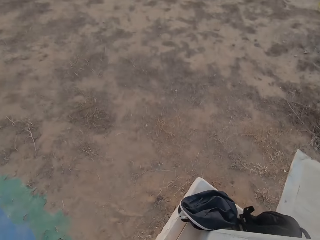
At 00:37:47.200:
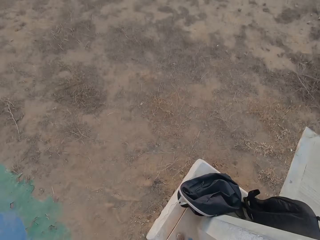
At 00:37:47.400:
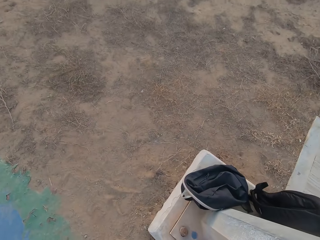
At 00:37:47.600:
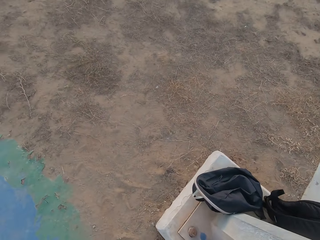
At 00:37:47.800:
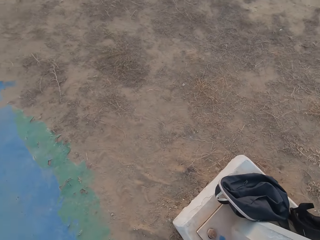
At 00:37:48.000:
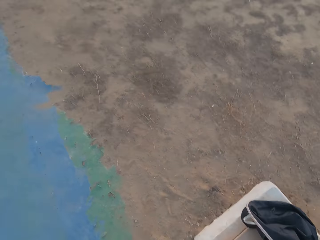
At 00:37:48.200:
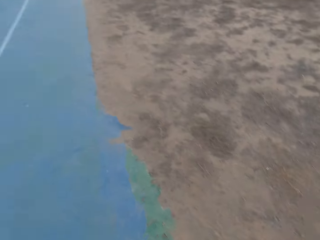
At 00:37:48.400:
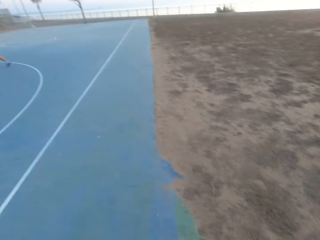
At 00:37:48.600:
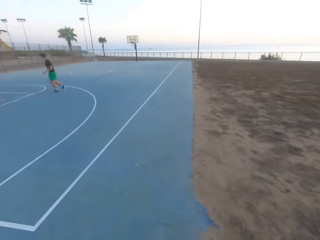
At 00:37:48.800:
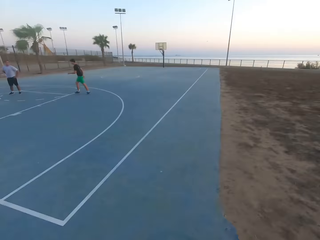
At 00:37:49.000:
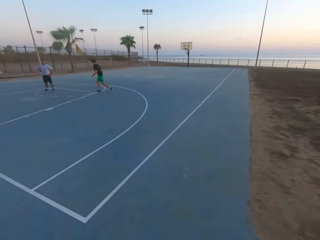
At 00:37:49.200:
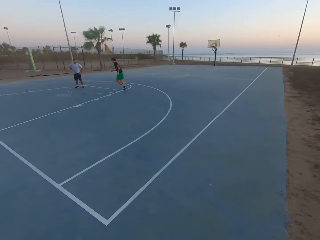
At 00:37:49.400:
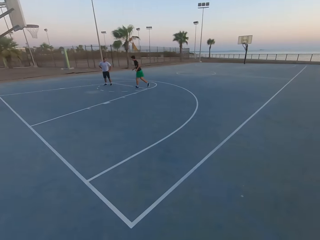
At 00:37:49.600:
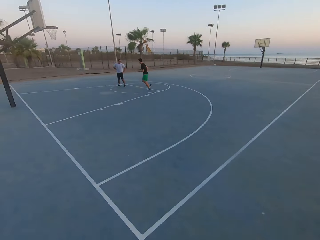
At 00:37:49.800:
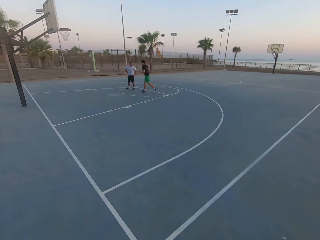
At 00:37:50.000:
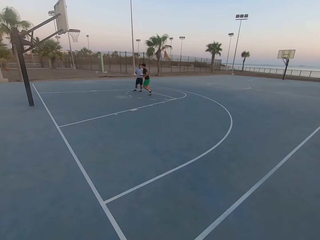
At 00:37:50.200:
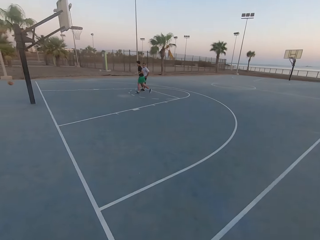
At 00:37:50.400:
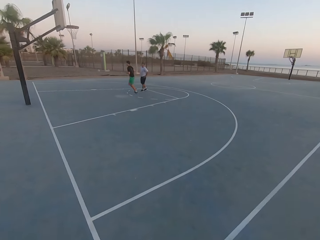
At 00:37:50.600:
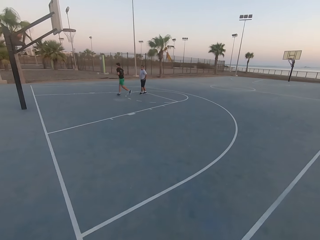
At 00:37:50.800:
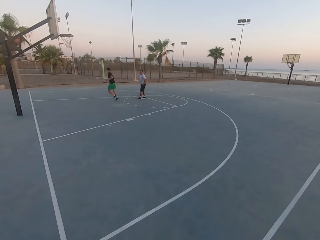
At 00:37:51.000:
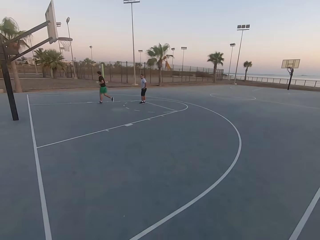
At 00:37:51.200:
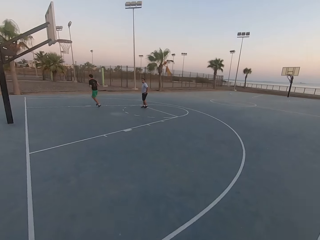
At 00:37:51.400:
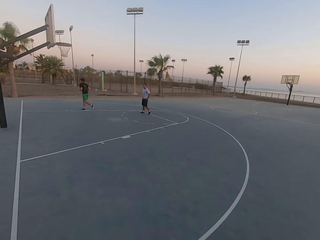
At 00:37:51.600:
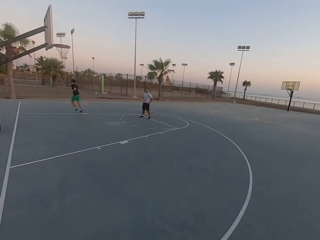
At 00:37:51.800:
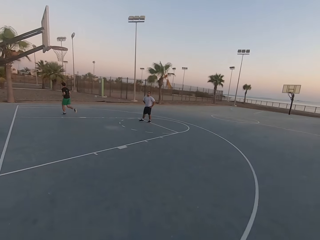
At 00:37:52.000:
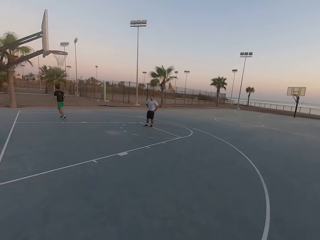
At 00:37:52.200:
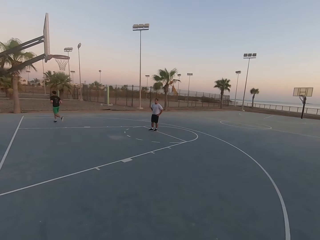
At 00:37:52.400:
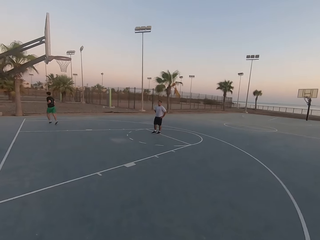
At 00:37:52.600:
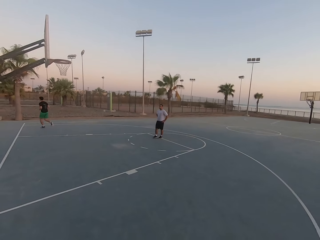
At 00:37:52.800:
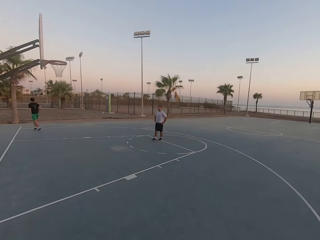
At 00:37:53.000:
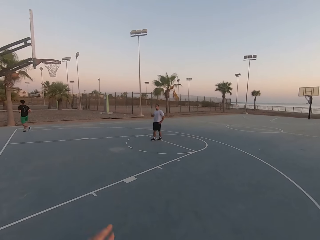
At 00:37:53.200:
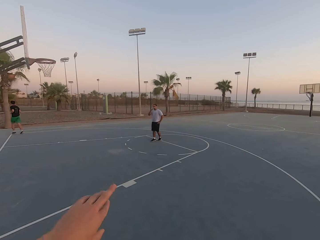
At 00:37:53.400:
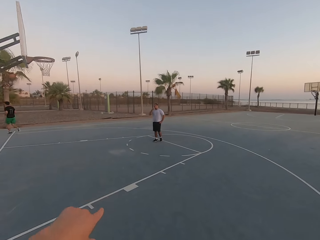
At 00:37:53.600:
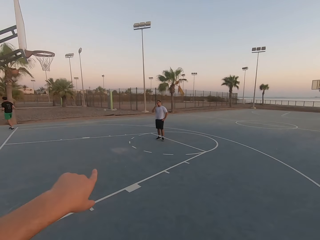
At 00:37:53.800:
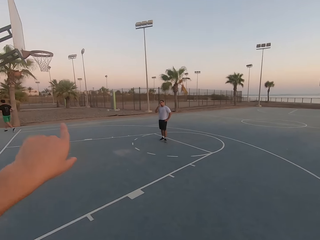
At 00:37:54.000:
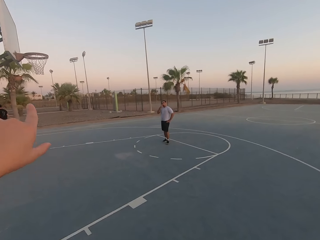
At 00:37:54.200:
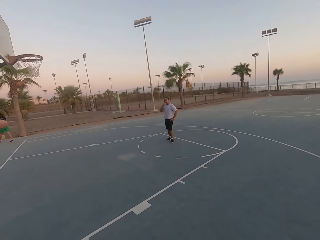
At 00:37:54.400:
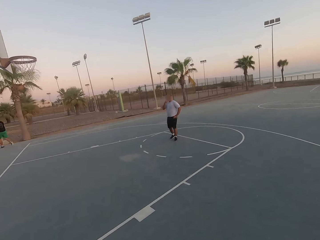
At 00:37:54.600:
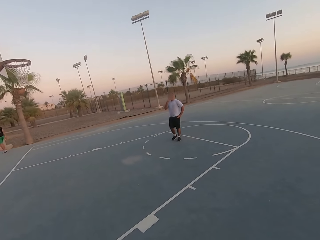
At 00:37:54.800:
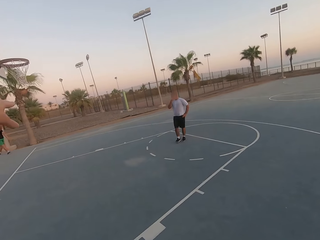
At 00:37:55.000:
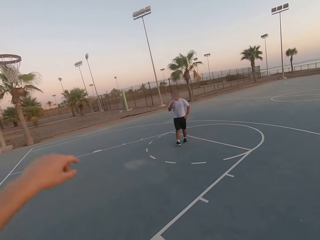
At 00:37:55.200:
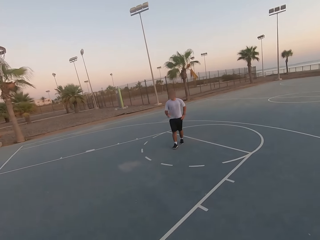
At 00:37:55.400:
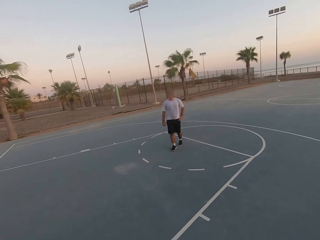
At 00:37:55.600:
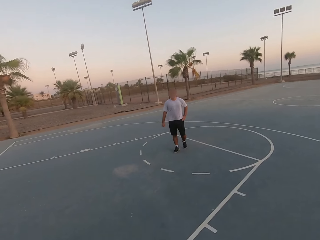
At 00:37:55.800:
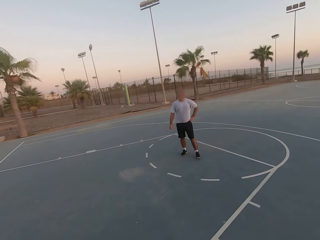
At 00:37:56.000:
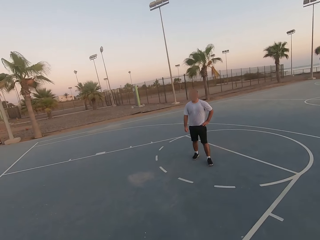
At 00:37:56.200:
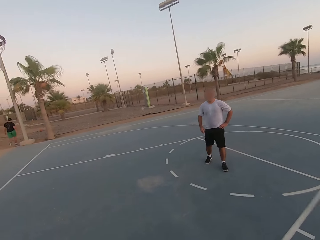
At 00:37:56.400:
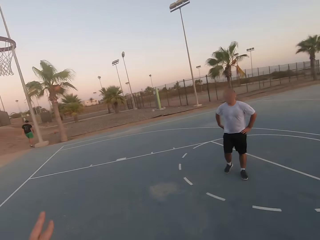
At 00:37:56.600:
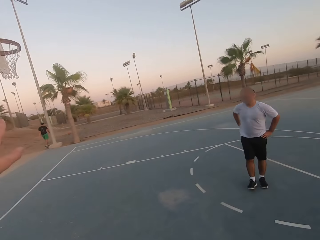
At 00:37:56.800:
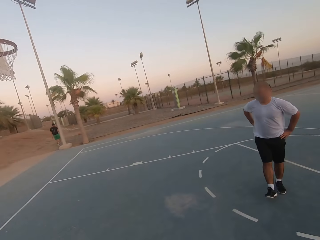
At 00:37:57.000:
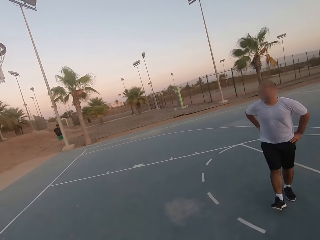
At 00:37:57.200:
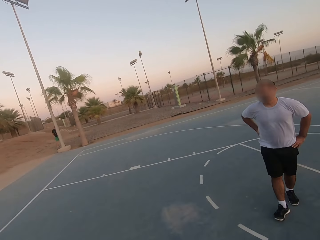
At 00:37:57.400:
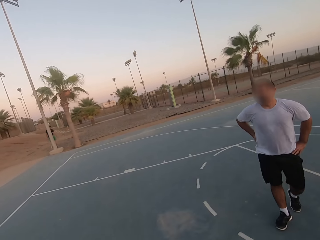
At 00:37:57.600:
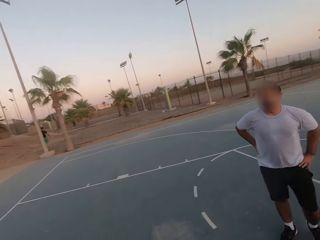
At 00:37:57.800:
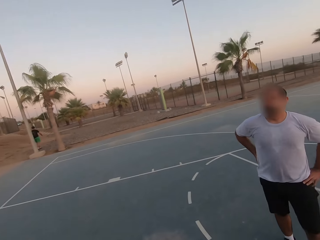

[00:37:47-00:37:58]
A man runs. The camera wearer walks and looks around. They point. They walk and point.

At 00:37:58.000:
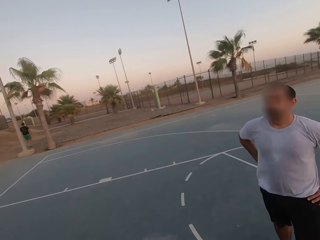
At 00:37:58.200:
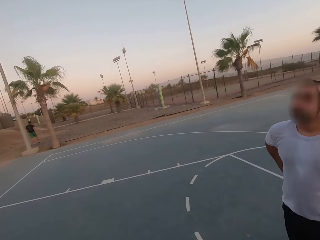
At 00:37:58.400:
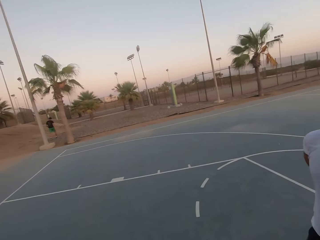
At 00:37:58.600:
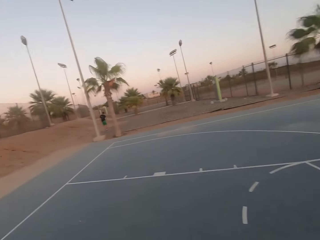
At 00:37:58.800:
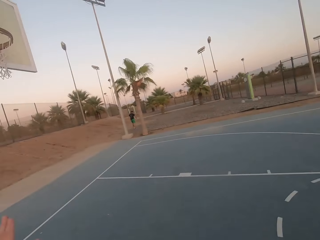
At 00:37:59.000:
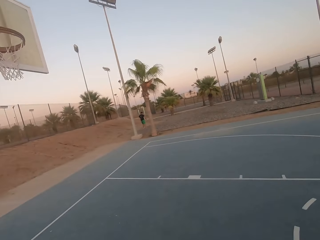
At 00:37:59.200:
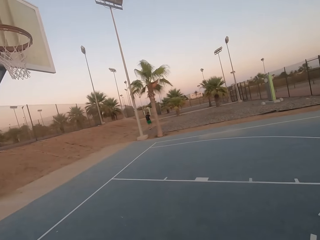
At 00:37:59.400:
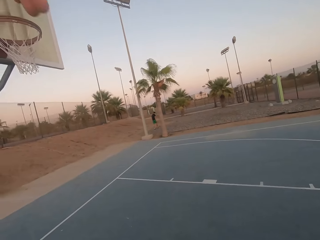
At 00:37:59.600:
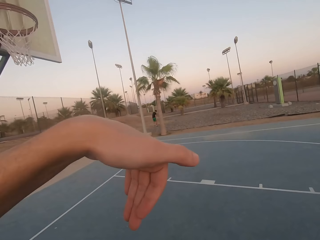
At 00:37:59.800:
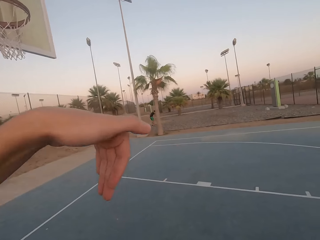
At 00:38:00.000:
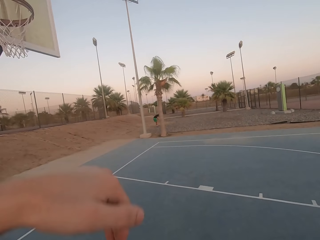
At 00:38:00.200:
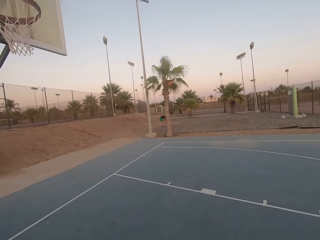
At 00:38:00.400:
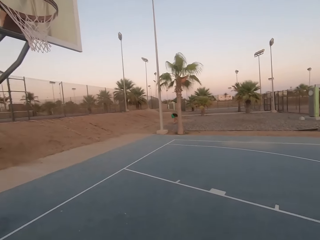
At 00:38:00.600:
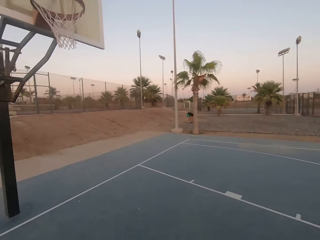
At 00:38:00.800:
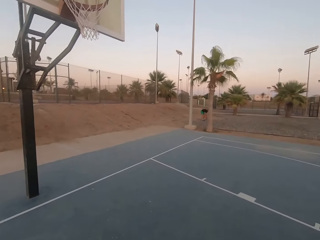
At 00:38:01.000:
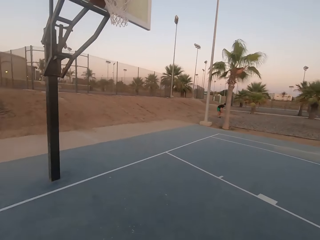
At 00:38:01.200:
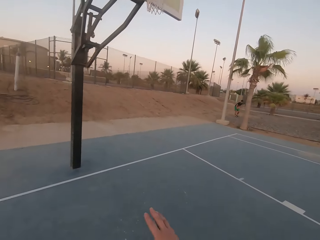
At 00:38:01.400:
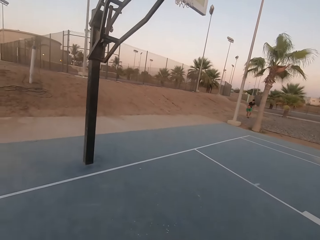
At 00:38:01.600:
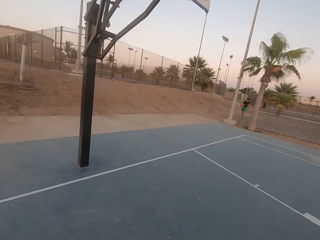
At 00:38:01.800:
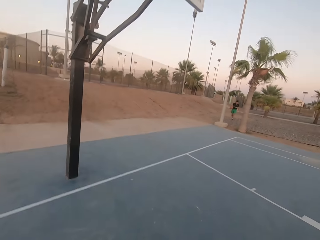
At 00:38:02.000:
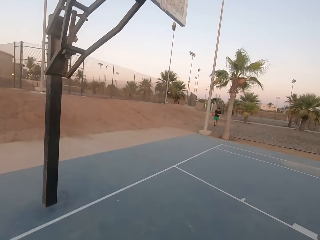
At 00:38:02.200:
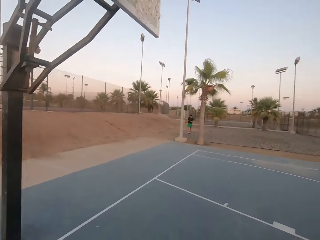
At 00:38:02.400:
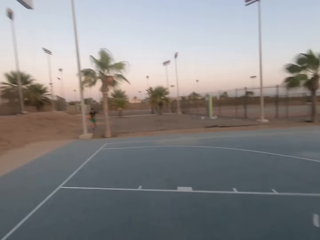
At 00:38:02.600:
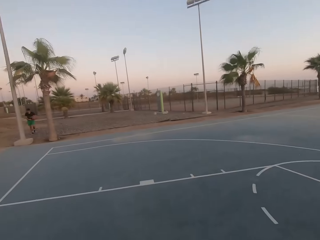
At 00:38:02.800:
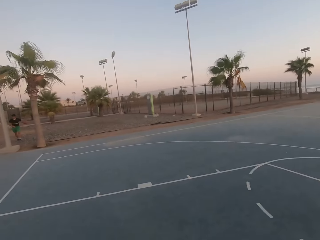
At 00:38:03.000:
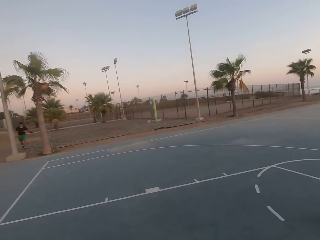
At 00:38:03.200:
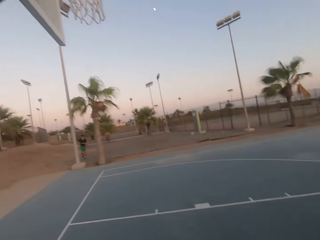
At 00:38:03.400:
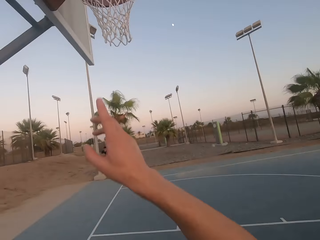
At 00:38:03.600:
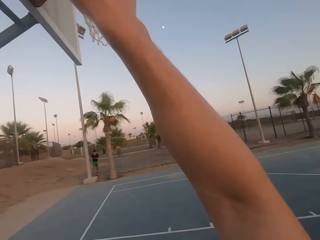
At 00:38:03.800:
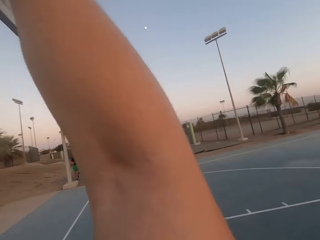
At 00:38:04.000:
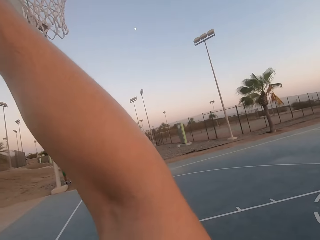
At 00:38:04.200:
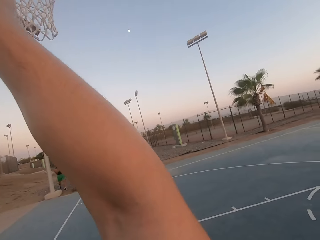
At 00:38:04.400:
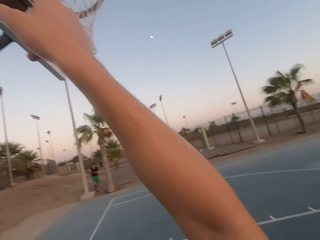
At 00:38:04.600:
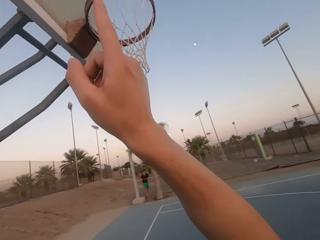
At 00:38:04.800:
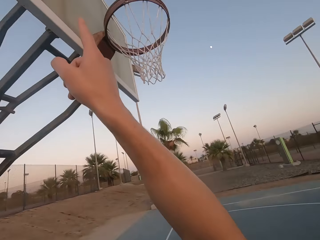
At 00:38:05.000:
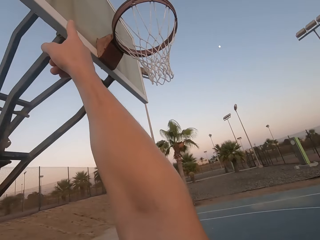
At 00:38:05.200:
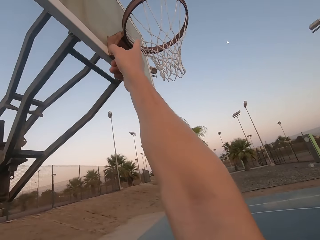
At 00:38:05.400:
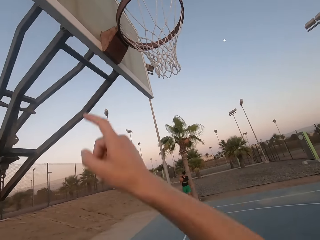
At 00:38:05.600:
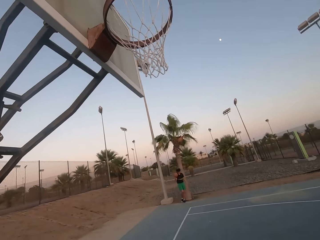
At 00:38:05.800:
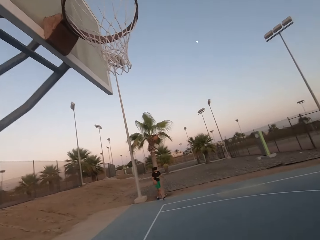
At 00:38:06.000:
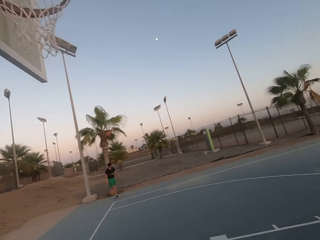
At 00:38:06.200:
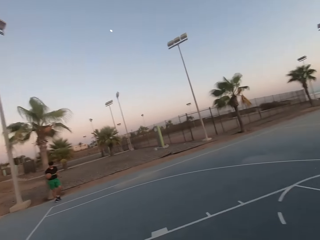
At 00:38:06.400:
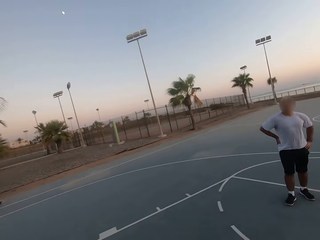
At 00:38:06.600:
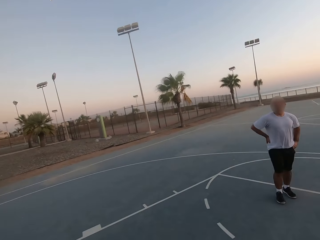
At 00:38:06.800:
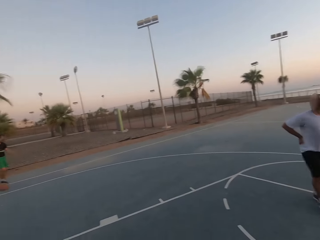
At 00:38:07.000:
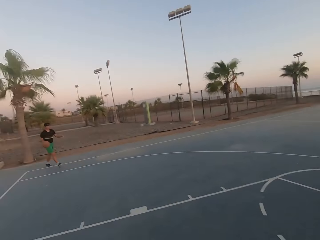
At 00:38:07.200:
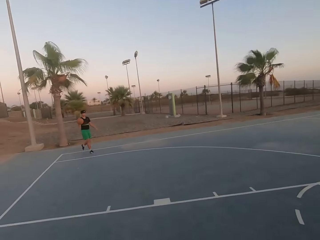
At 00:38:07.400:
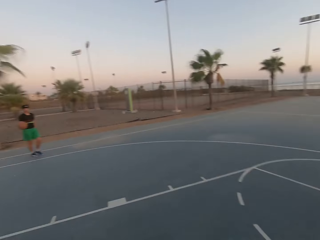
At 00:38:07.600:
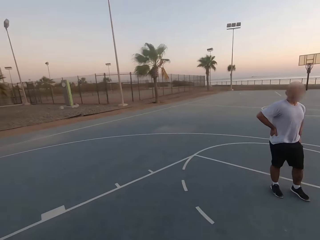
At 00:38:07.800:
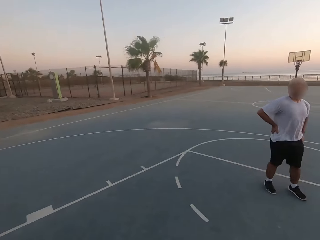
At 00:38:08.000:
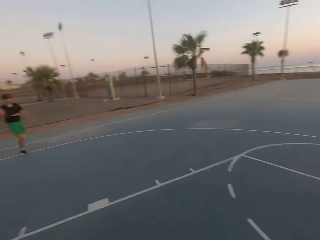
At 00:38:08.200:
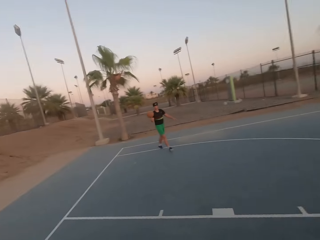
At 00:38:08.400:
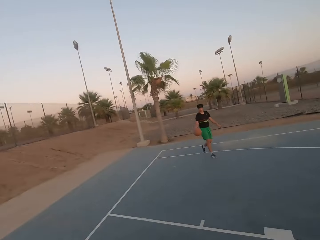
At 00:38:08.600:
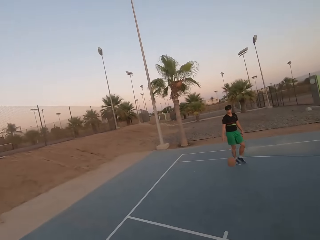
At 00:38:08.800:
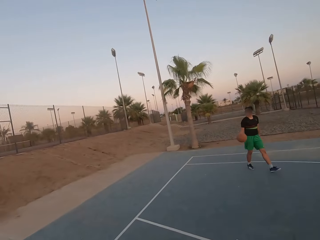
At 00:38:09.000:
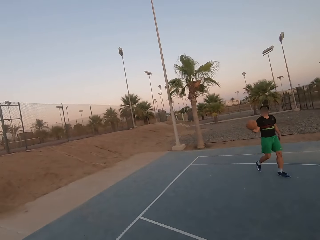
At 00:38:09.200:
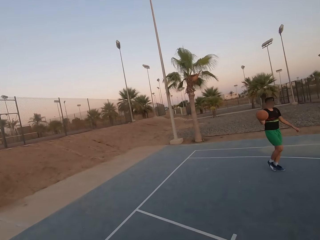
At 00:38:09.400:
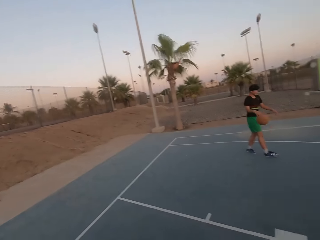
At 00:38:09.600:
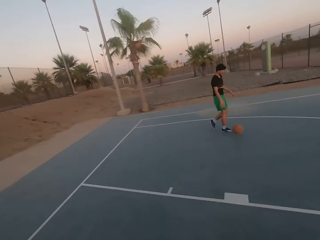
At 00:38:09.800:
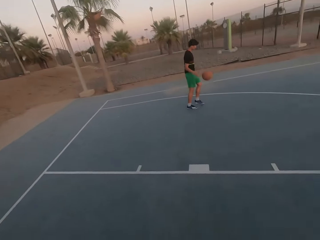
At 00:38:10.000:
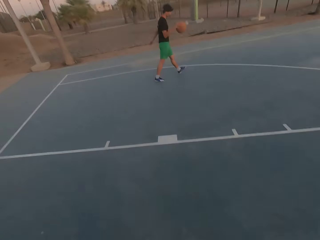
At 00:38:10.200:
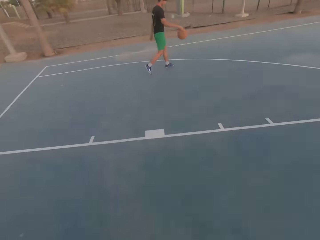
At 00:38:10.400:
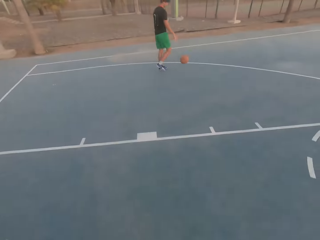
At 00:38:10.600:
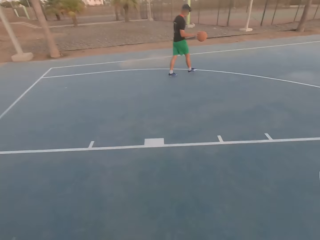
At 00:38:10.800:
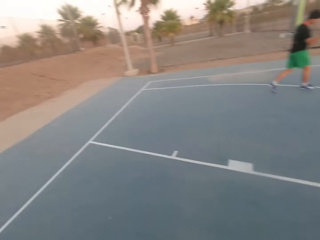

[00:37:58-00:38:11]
A man picks up the ball. The camera wearer moves his hand. He points. He looks around. The man dribbles the ball.
